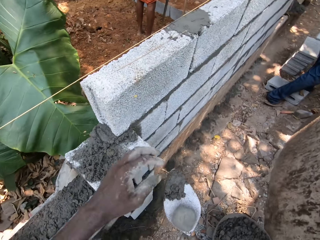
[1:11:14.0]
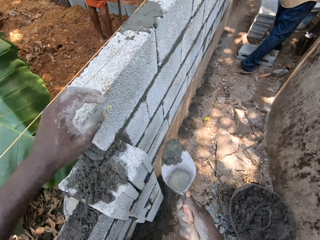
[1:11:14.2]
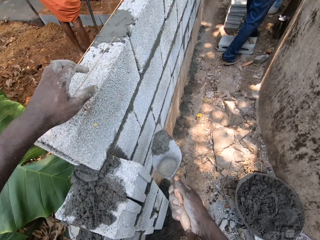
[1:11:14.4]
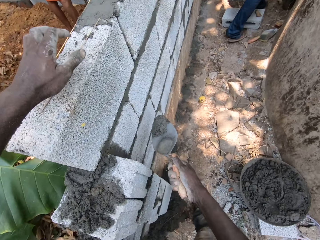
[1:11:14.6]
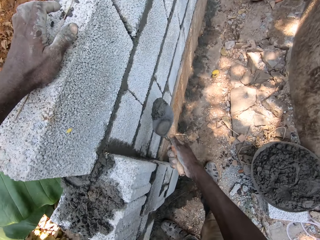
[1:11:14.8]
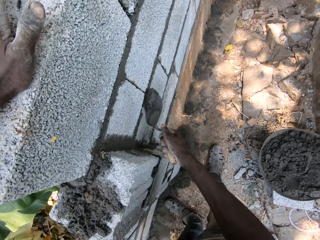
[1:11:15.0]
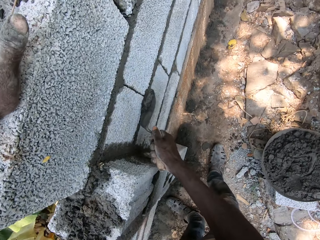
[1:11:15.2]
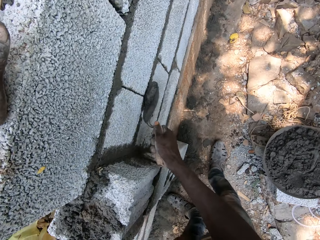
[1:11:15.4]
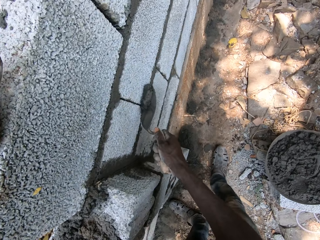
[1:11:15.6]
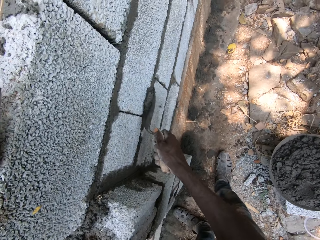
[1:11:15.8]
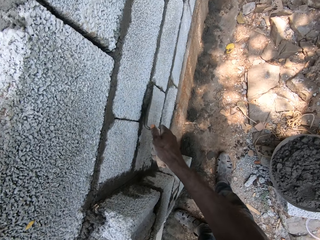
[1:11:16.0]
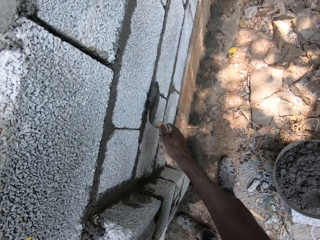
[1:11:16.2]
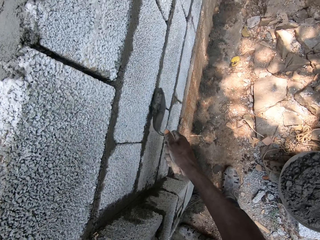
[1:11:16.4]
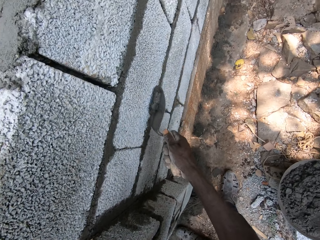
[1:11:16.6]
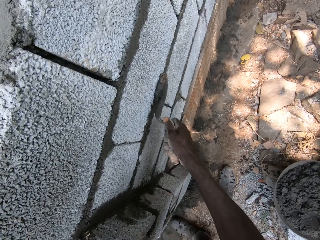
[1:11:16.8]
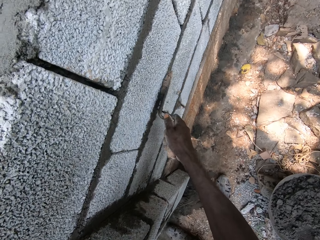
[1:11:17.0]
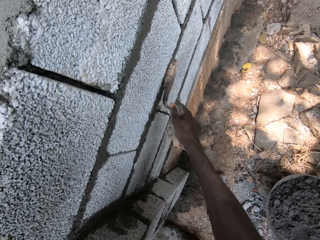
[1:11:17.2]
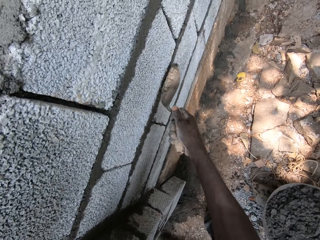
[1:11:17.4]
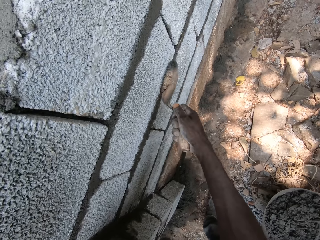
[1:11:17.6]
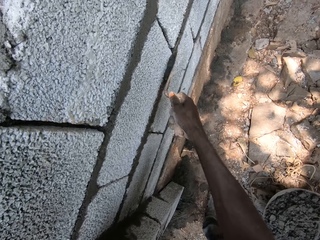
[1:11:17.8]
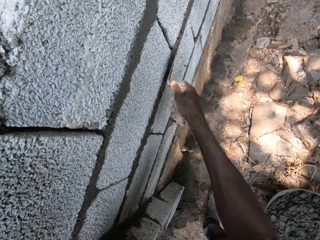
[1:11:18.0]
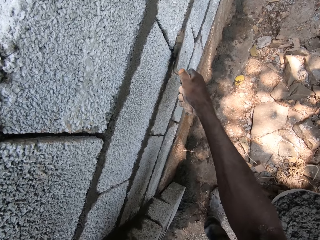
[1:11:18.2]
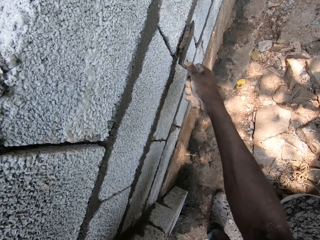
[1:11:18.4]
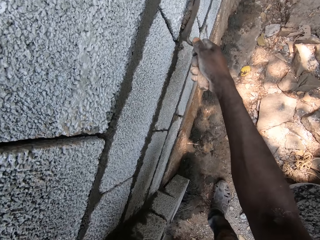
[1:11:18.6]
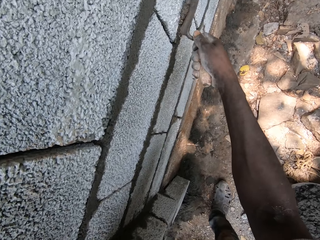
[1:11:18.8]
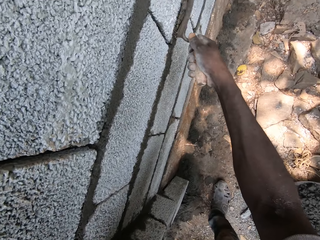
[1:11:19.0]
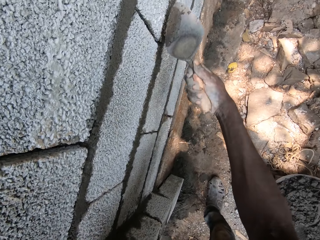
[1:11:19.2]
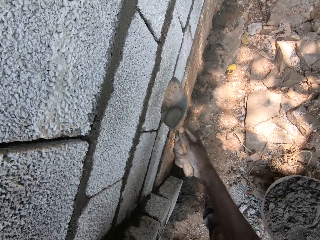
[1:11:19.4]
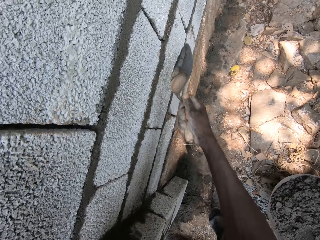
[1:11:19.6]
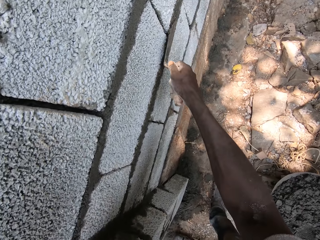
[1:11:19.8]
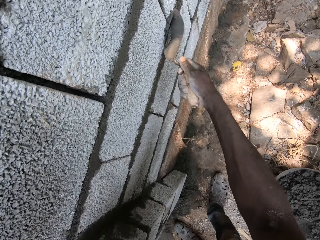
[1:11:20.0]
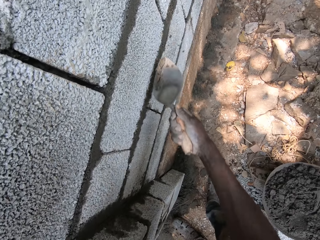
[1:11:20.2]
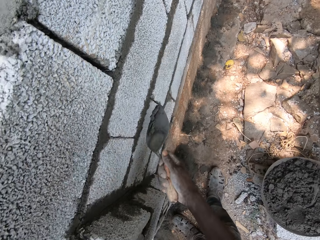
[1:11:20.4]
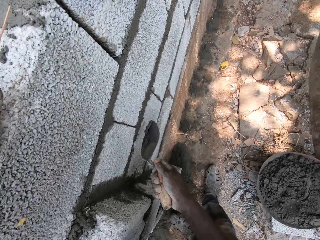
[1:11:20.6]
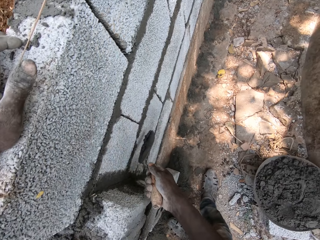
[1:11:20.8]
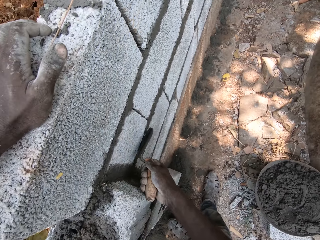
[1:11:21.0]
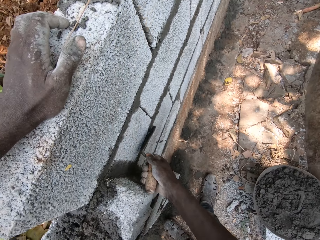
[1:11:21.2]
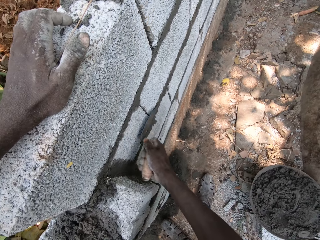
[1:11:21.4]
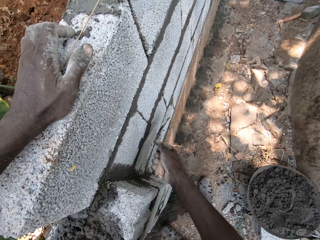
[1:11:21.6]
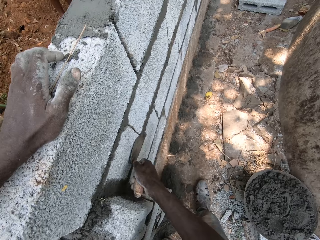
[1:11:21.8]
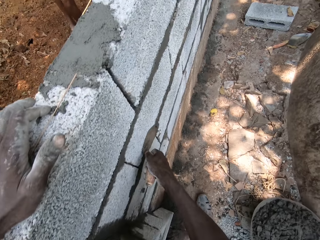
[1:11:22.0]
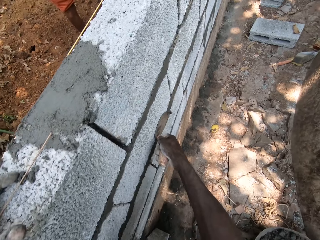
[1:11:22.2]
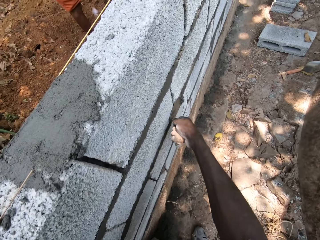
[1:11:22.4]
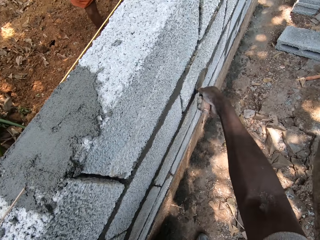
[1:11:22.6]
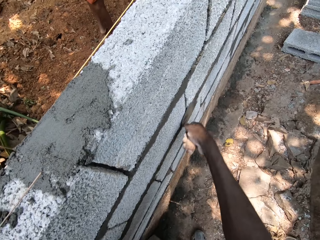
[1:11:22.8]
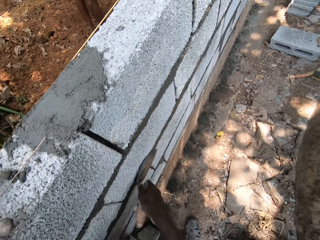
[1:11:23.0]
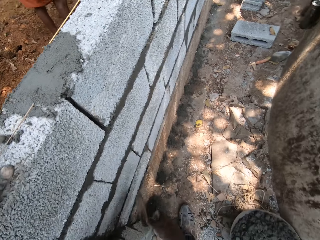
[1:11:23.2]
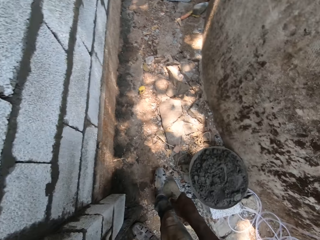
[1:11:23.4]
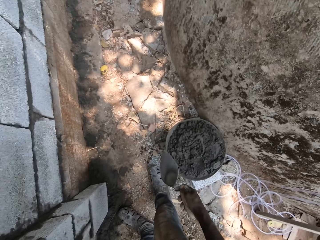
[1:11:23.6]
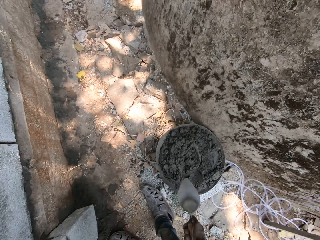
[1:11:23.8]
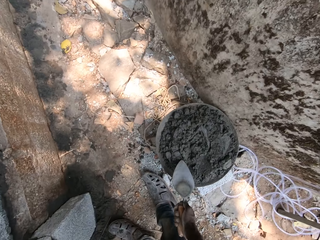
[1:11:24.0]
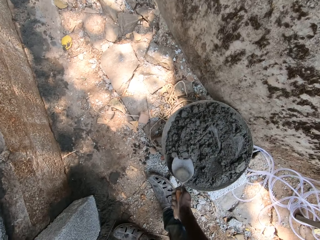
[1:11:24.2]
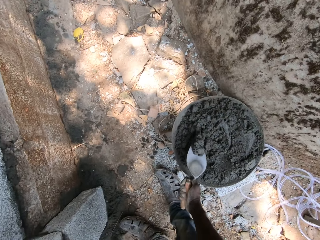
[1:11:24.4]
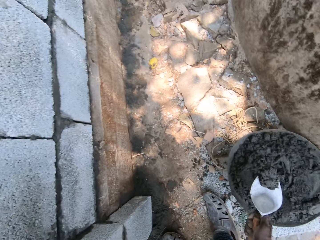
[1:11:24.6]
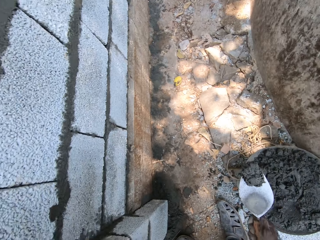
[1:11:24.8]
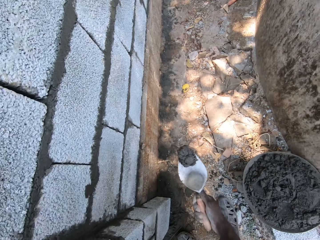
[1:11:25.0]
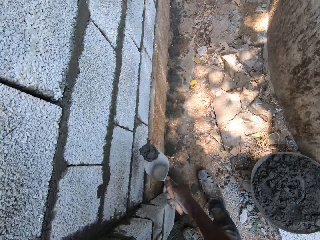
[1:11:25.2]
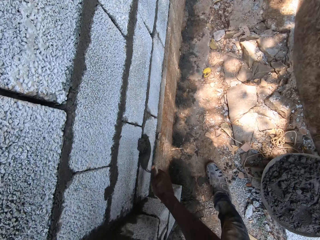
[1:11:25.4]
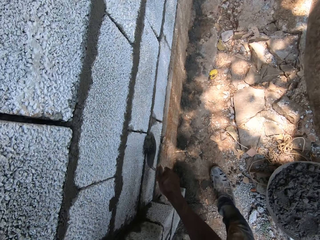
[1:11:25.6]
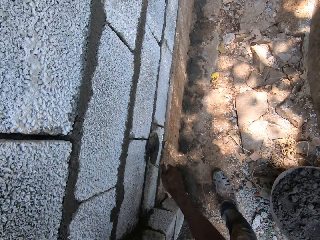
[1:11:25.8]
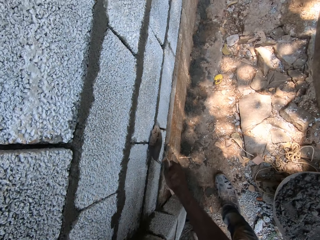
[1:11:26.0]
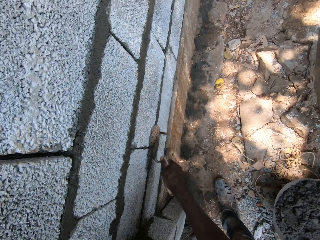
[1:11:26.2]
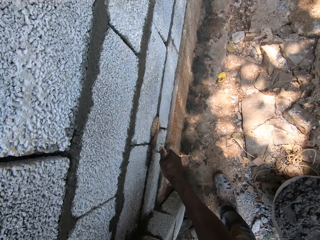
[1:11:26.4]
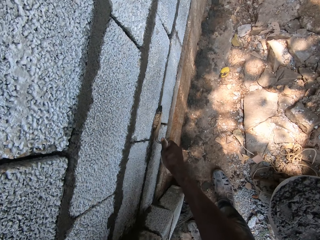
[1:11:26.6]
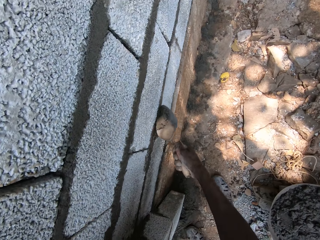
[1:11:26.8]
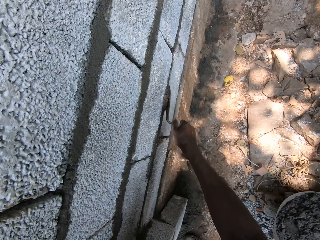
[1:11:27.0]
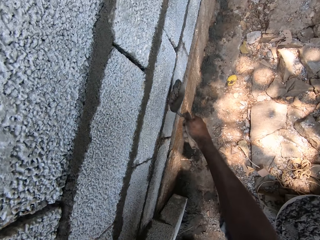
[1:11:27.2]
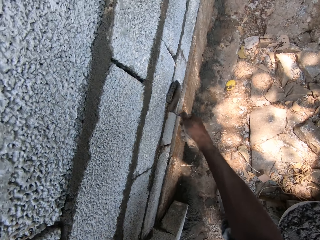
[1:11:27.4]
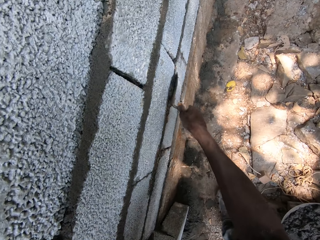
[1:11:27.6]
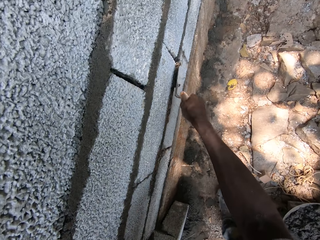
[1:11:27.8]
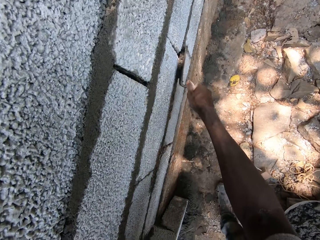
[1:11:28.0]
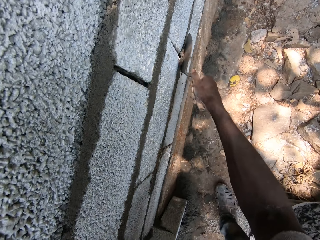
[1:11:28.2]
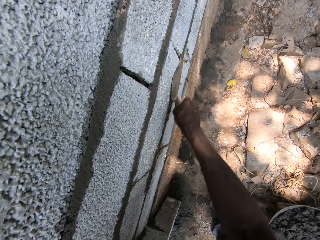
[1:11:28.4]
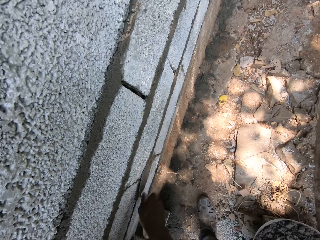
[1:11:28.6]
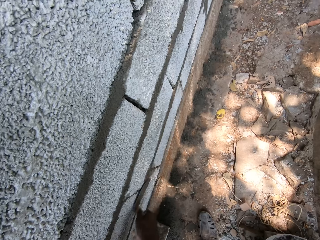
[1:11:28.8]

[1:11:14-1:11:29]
The camera wearer looks around. He places his left hand on the wall. He plasters the wall with the cement mortar and the trowel in his right hand. He slides the trowel on the concrete block. He scoops cement mortar from the bucket with the trowel in his right hand. He plasters the wall with the cement mortar and the trowel in his right hand.

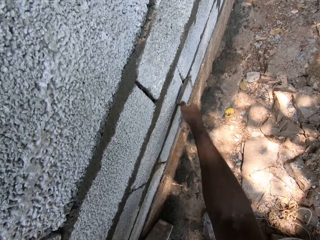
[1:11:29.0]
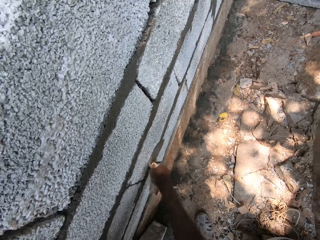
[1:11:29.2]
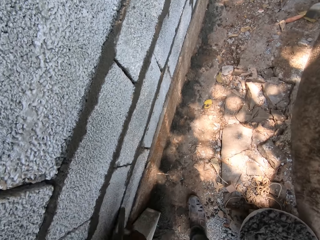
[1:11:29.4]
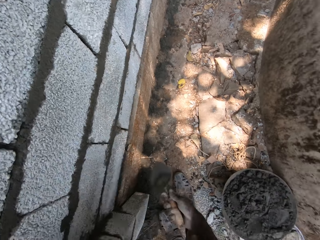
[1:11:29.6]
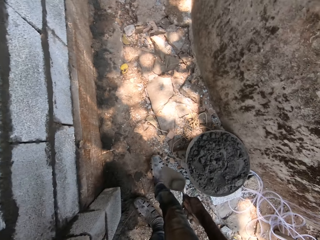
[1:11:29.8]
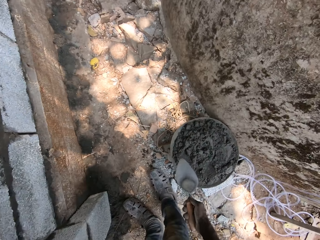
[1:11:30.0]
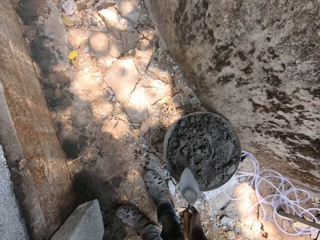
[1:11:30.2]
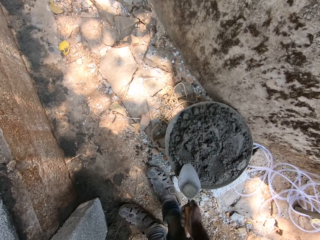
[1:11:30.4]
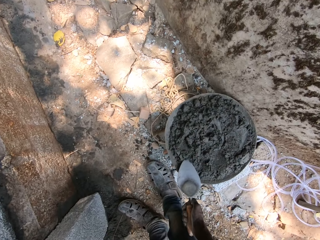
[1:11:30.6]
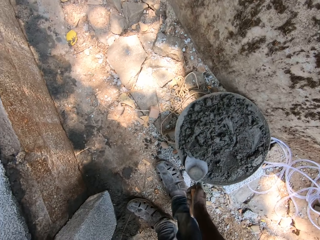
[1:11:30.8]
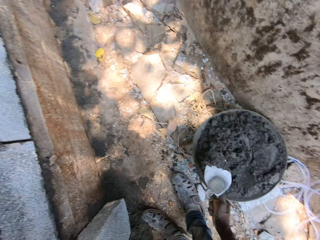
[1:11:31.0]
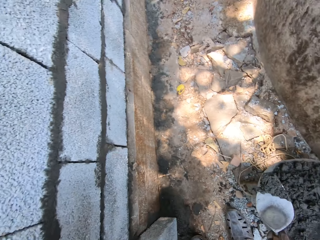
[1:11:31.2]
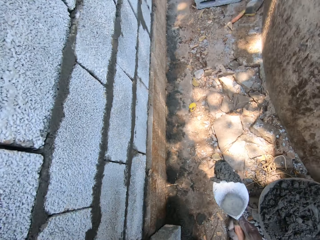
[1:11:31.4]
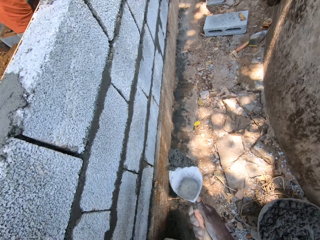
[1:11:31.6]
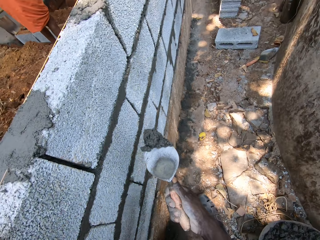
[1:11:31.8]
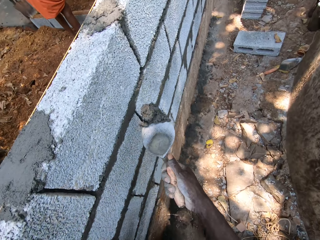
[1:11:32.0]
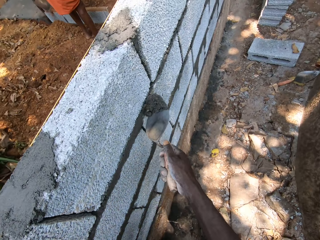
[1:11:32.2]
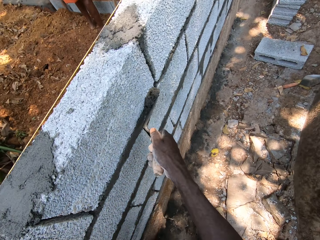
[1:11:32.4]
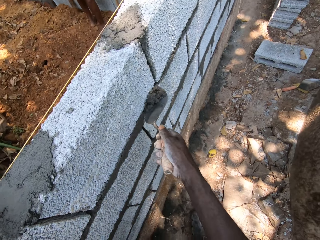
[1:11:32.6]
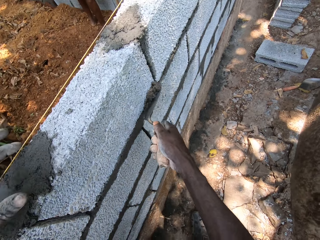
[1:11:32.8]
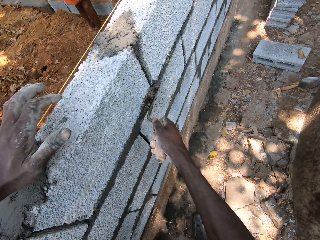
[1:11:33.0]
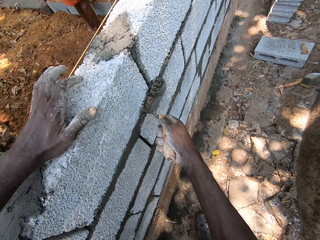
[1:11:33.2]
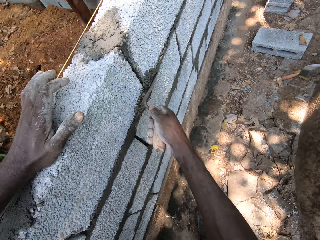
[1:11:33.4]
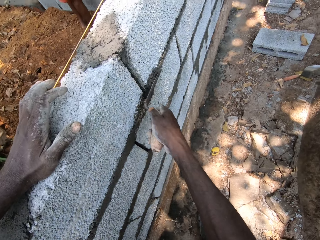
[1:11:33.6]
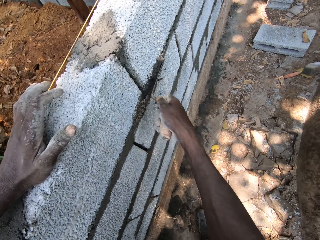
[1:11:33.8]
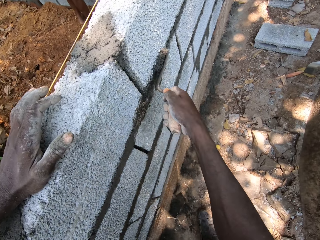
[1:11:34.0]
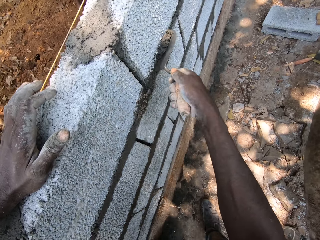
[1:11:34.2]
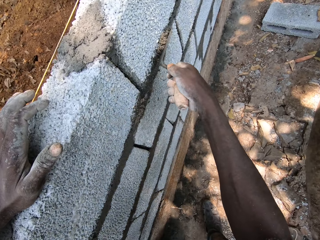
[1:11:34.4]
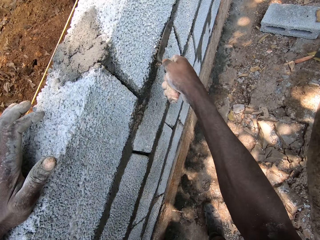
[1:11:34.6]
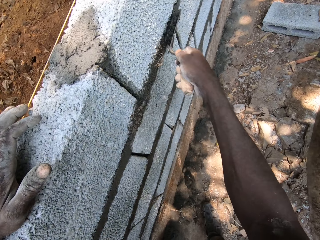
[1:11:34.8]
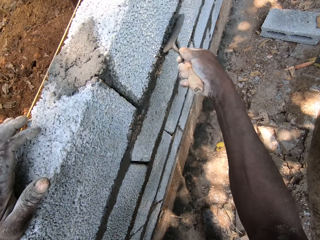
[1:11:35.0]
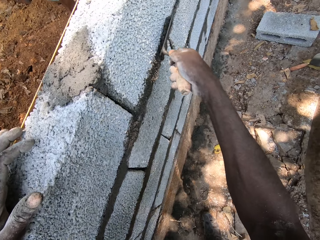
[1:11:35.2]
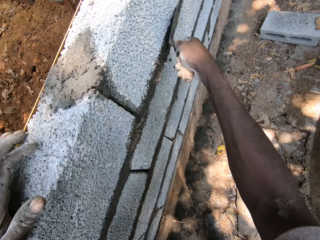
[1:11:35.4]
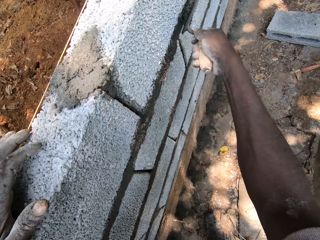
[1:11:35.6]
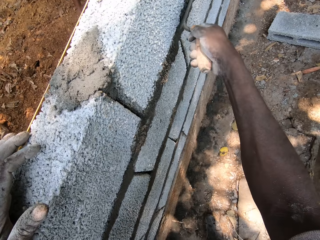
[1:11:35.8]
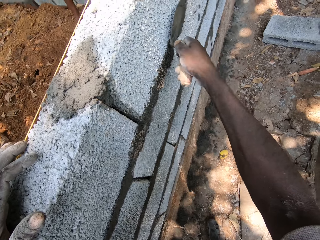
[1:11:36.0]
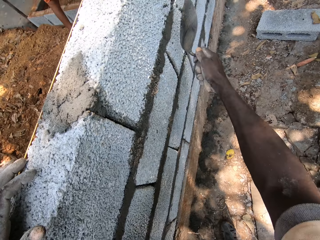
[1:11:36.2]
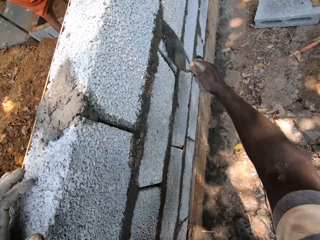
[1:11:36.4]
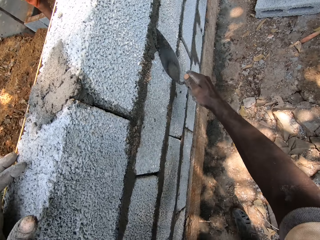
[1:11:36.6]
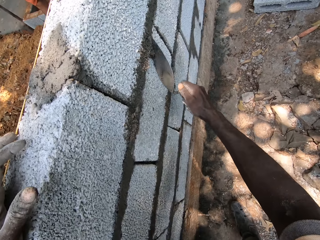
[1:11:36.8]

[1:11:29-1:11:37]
The camera wearer slides the trowel on the concrete block. He scoops cement mortar from the bucket with the trowel in his right hand. He plasters the wall with the cement mortar and the trowel in his right hand. He places his left hand on the wall.
